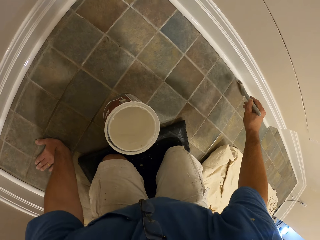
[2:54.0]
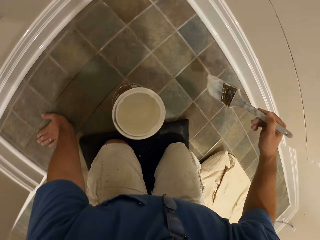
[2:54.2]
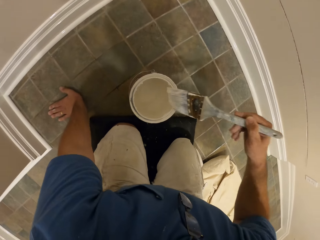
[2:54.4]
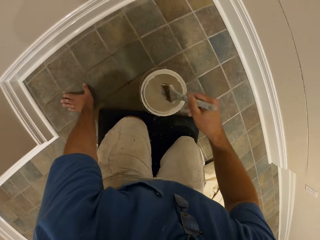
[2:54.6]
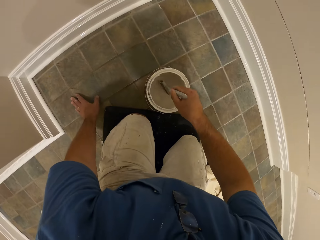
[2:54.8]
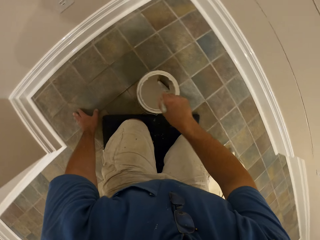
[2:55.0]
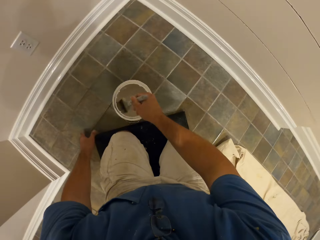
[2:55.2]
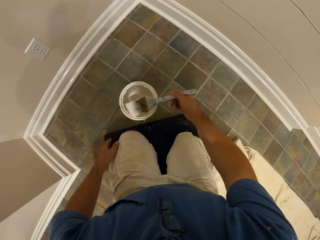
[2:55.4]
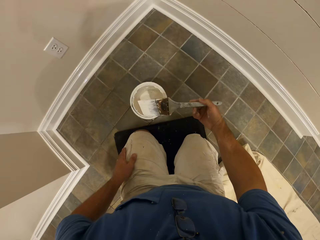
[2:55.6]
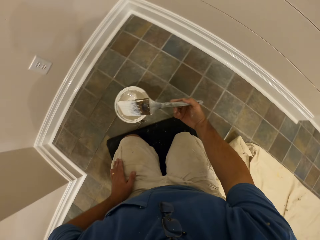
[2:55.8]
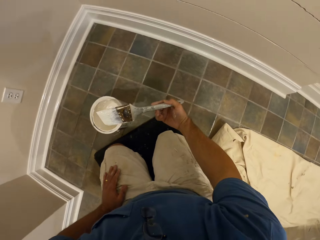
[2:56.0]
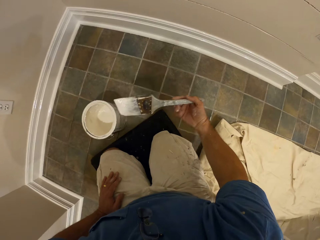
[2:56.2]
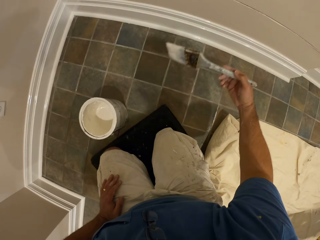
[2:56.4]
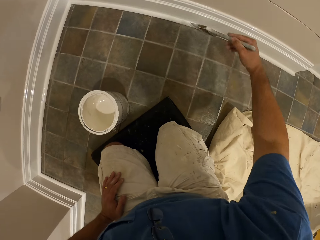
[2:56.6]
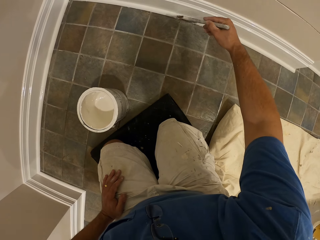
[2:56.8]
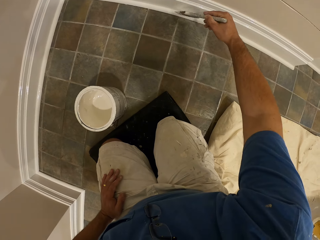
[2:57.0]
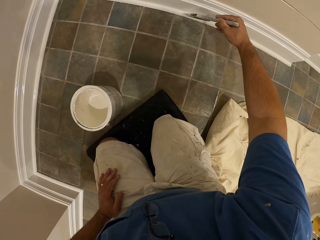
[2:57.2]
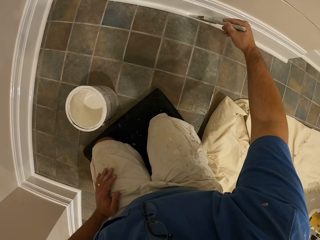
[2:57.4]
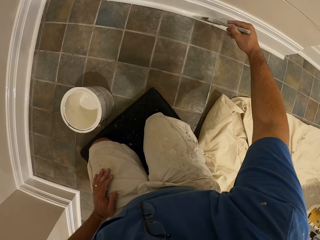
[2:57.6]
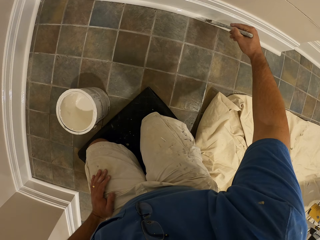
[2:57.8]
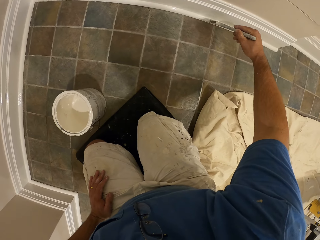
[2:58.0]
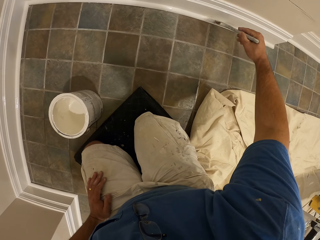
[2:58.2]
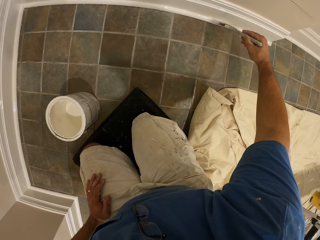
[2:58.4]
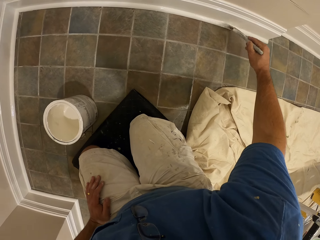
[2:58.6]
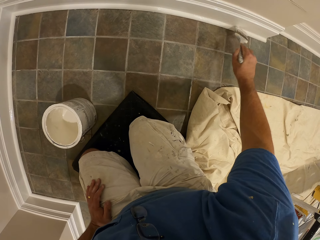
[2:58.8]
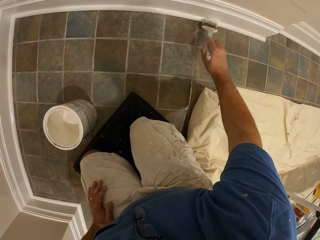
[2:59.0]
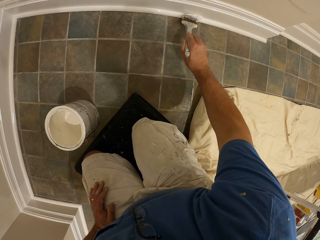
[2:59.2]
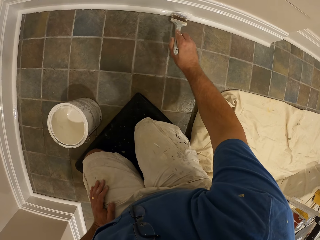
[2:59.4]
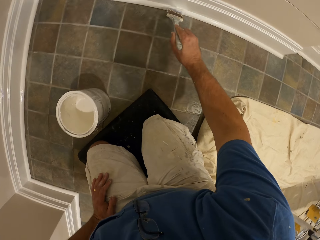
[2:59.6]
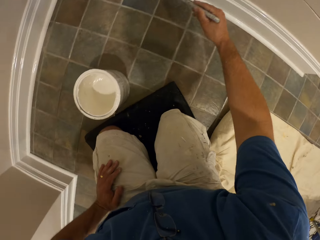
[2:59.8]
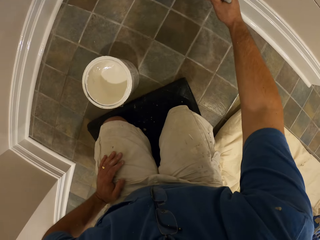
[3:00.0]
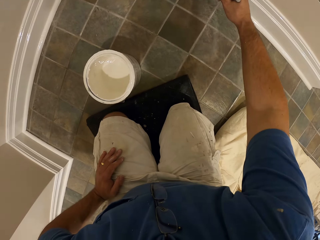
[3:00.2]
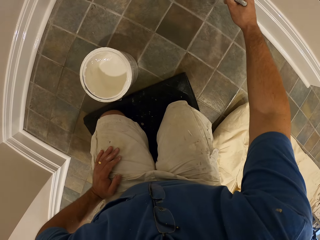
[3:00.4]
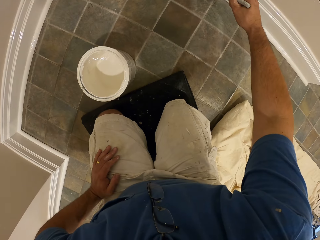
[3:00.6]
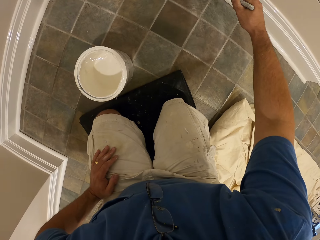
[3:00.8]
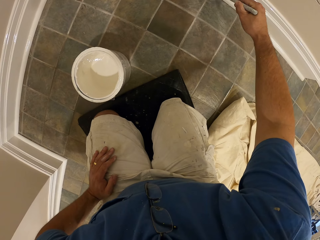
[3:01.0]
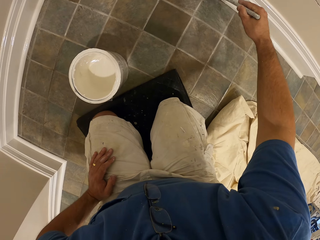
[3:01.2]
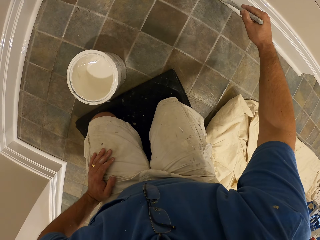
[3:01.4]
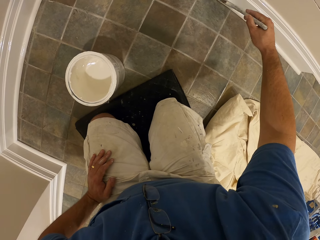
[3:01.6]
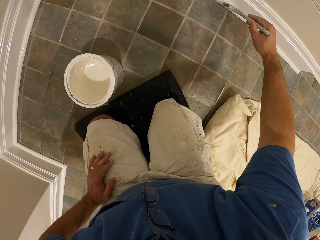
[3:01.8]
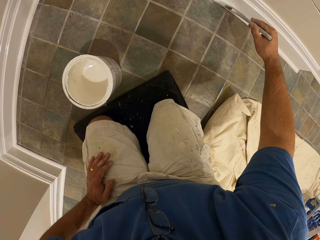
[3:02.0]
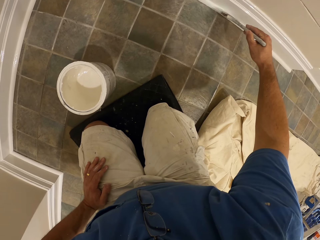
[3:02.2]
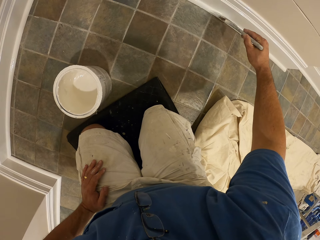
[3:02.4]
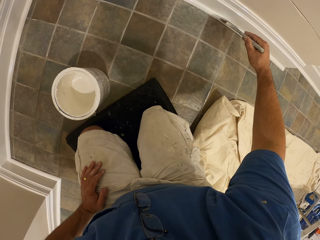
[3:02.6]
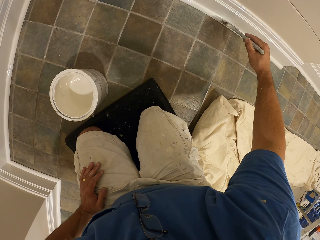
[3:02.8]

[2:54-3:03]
The camera wearer gets more paint from the container with the paint brush. They paint the wall of the room.

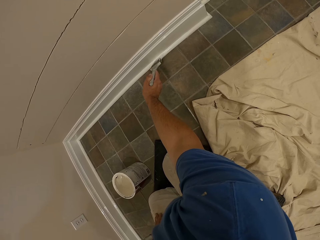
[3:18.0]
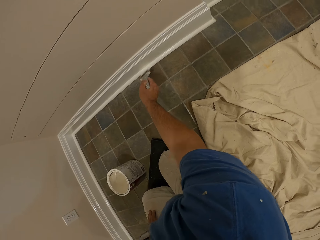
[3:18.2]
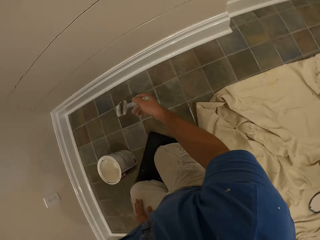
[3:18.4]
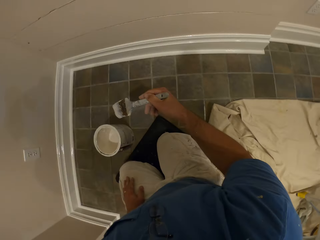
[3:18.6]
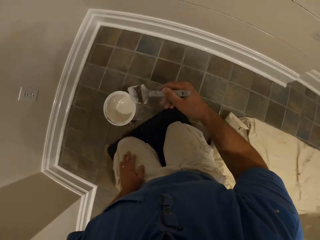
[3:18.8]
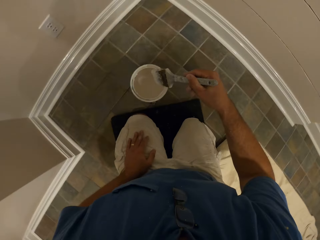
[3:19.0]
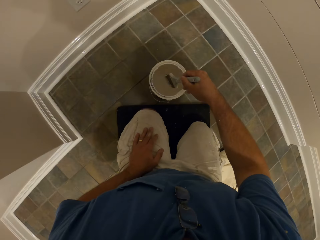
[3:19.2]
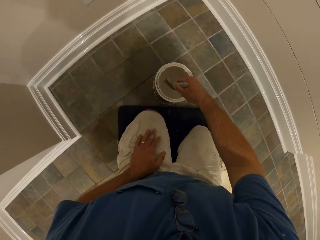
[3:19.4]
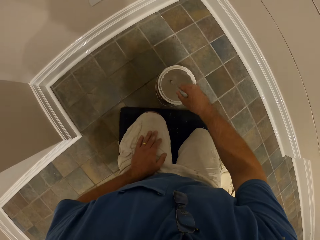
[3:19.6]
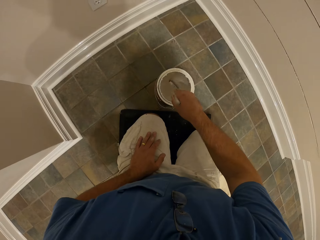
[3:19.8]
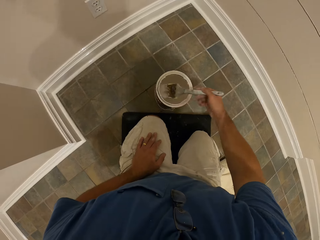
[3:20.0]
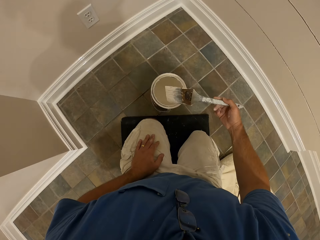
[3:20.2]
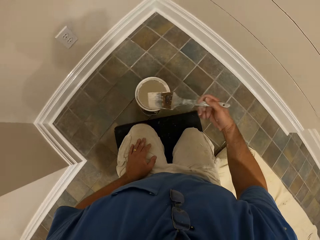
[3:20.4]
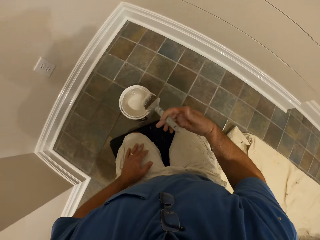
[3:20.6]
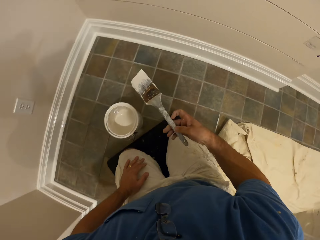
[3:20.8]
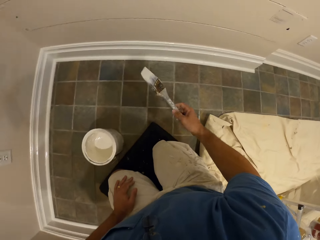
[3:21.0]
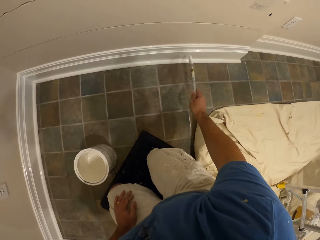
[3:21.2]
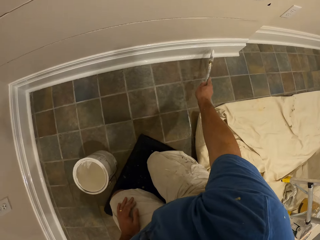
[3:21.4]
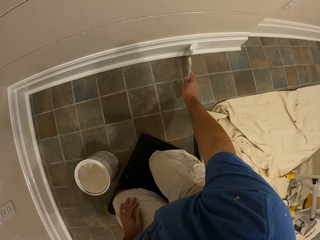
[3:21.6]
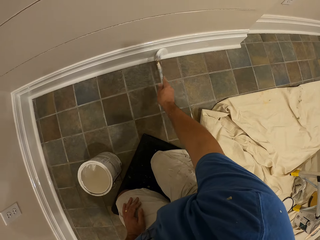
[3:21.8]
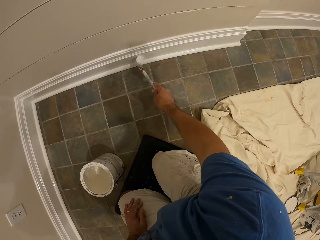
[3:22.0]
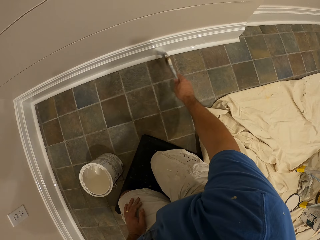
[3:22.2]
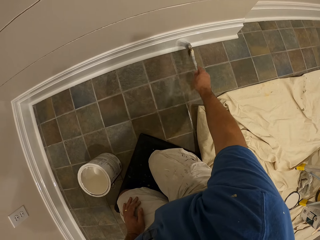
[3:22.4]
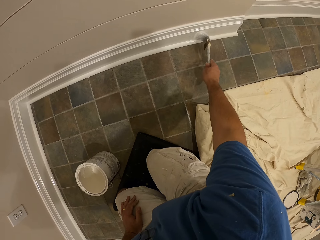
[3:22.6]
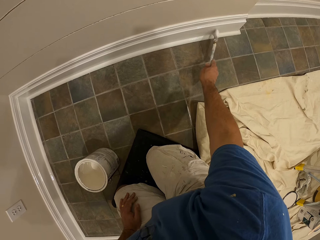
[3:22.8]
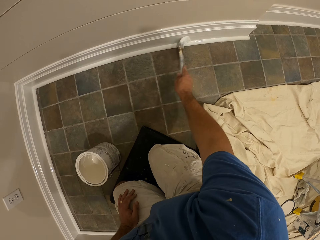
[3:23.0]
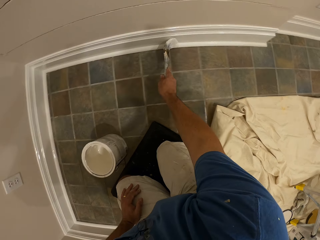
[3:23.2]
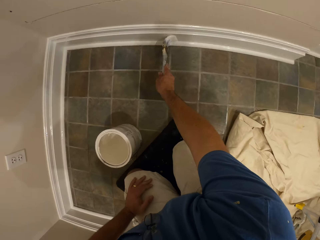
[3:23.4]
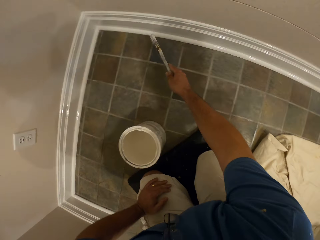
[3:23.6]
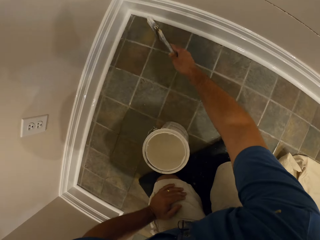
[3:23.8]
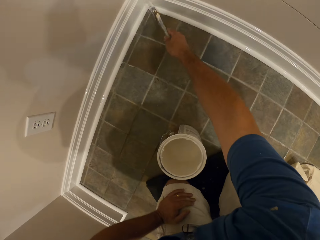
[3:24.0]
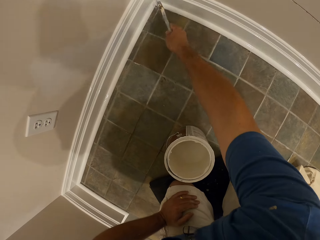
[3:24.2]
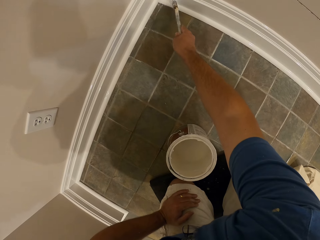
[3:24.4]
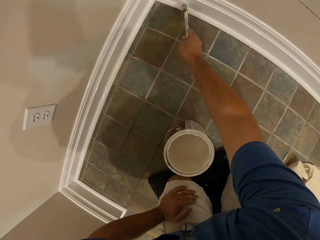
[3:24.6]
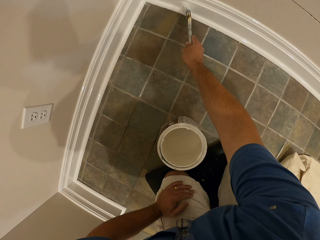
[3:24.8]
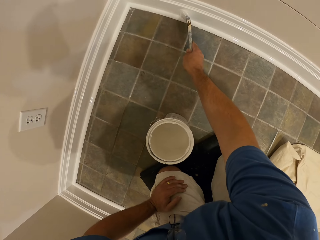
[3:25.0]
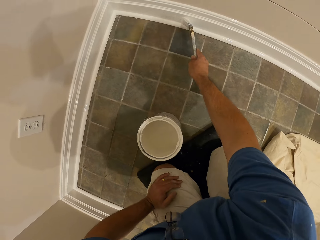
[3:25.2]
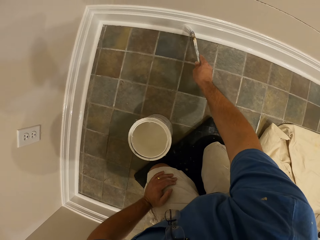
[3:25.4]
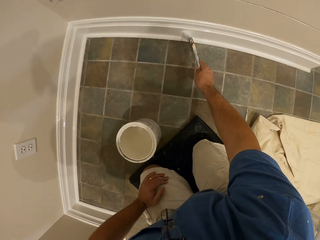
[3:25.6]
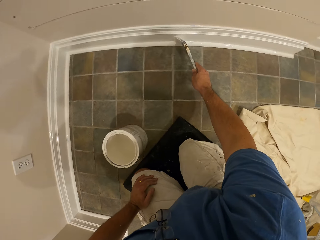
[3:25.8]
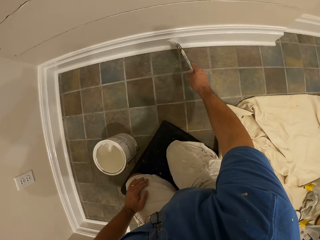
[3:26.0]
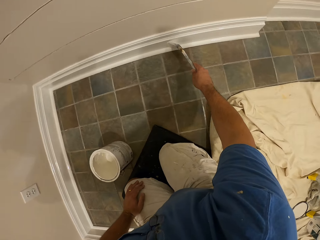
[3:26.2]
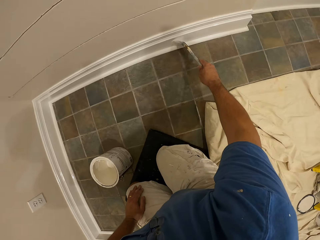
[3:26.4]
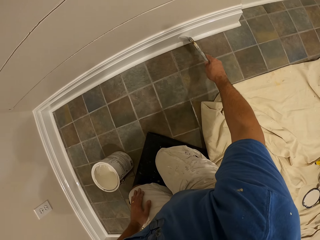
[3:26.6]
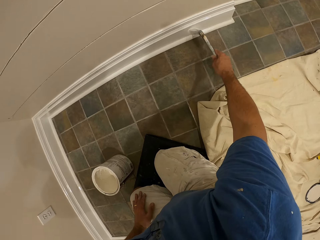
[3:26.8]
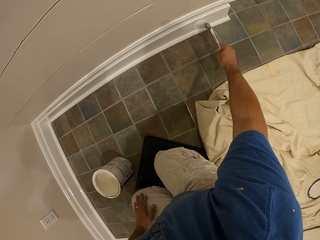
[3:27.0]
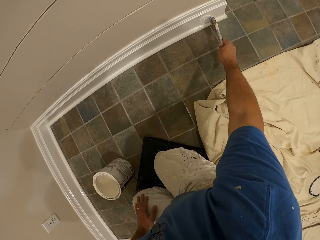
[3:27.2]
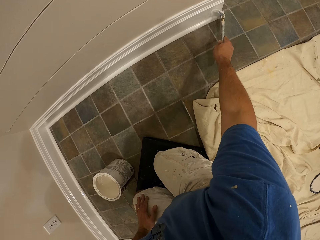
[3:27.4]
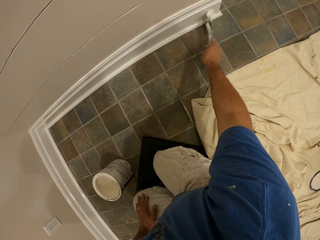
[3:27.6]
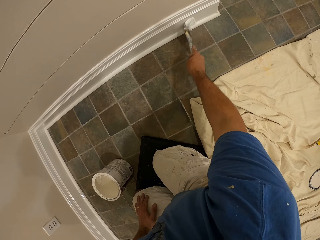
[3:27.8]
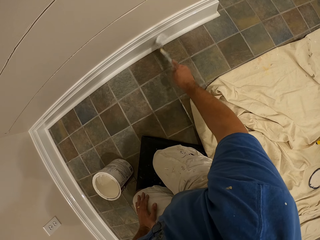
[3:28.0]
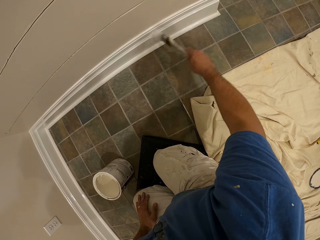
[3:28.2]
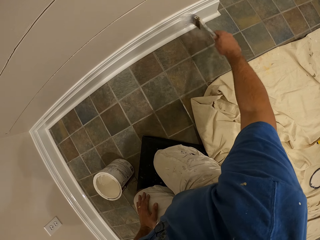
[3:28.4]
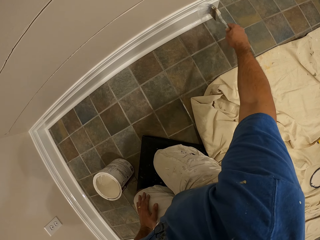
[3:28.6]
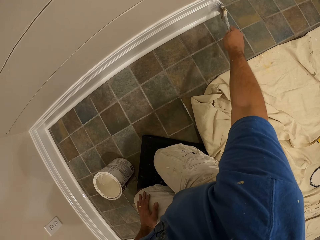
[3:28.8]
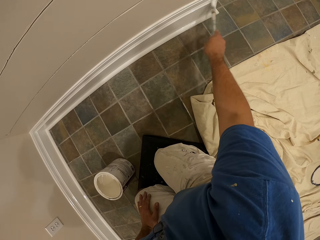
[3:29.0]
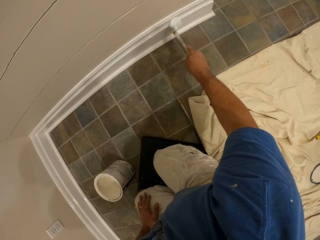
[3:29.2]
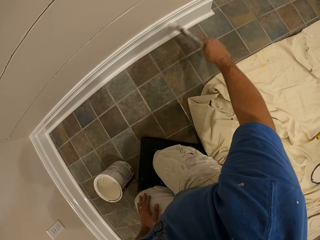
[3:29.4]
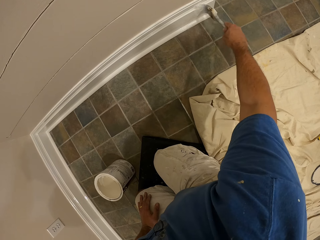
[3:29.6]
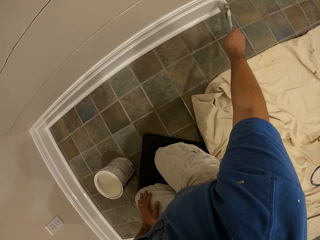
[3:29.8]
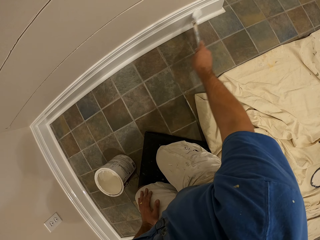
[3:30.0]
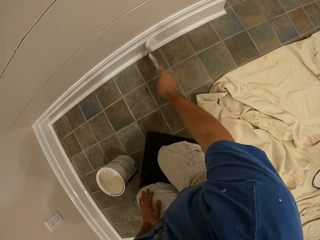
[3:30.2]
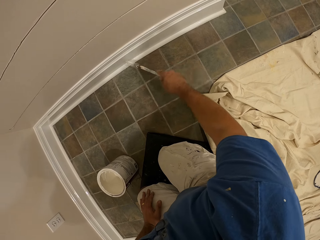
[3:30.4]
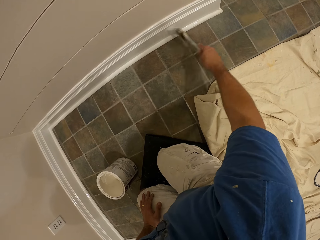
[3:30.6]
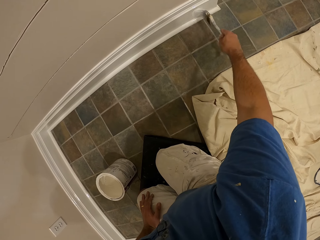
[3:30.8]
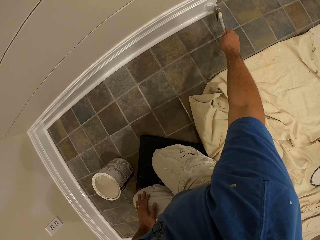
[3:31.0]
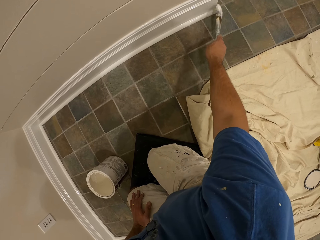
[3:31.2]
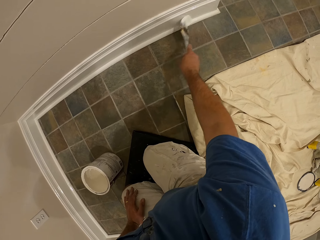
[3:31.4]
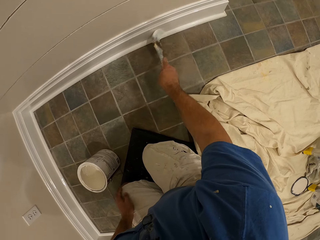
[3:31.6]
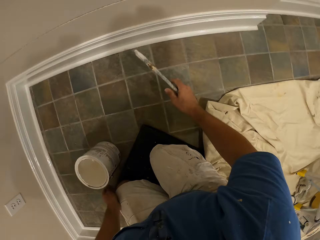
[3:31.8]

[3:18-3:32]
The camera wearer gets more paint from the container with the paint brush. They paint the wall of the room.
